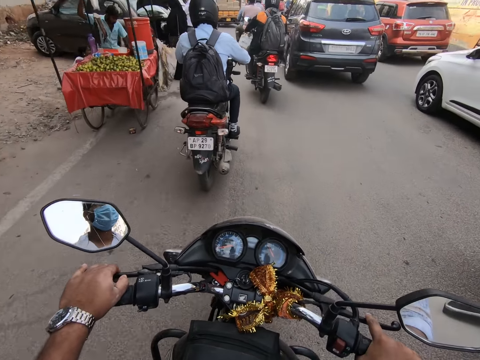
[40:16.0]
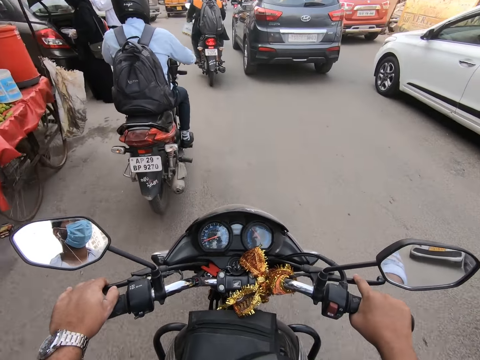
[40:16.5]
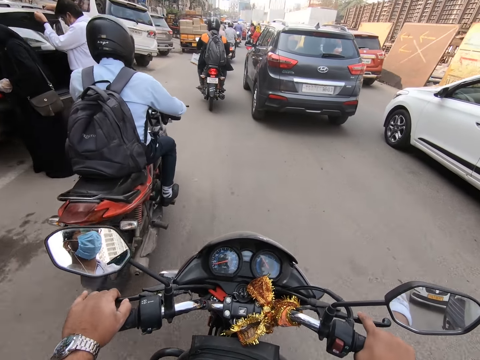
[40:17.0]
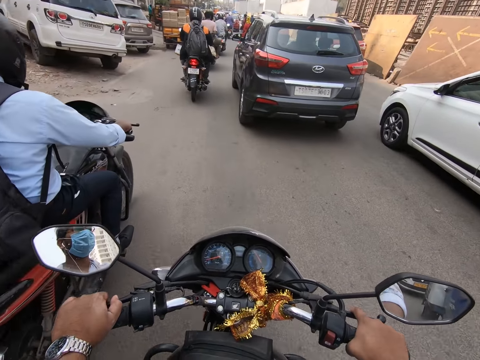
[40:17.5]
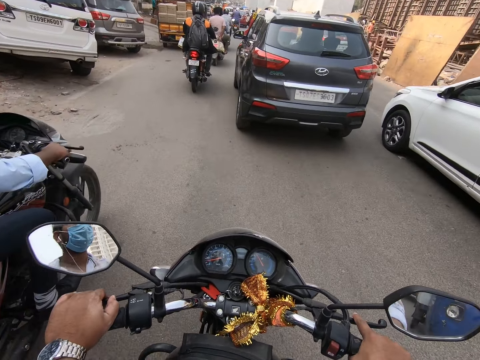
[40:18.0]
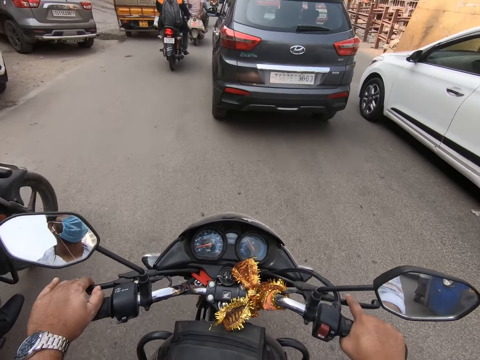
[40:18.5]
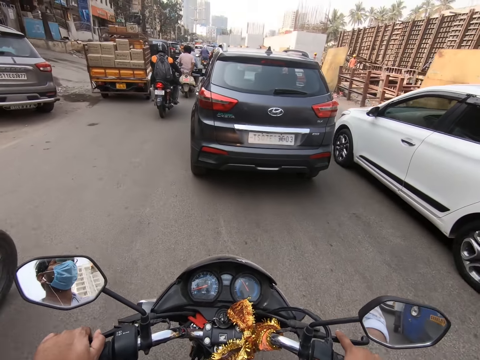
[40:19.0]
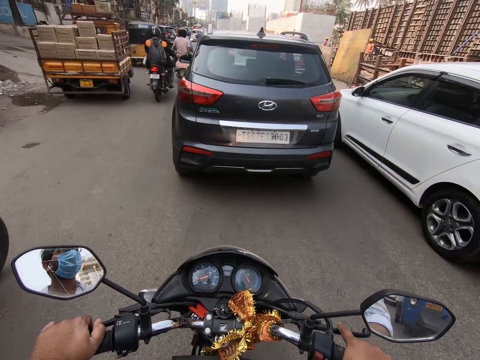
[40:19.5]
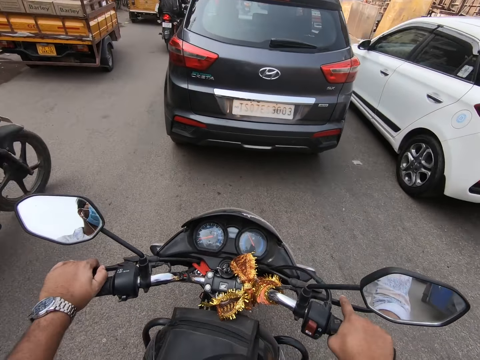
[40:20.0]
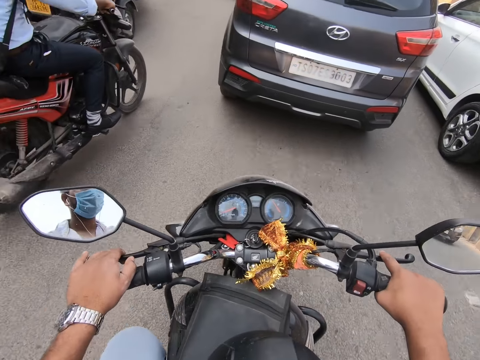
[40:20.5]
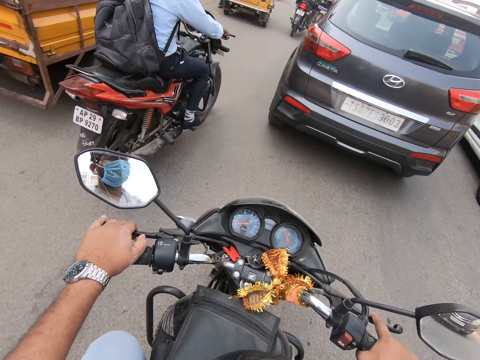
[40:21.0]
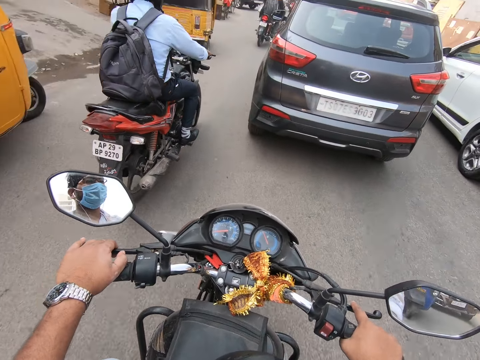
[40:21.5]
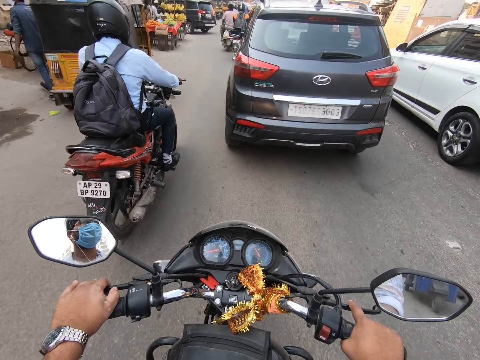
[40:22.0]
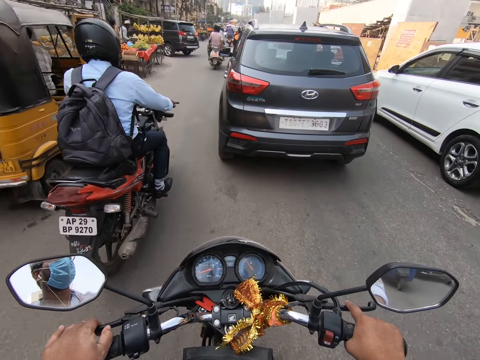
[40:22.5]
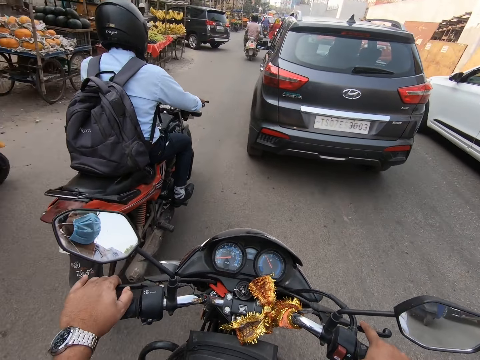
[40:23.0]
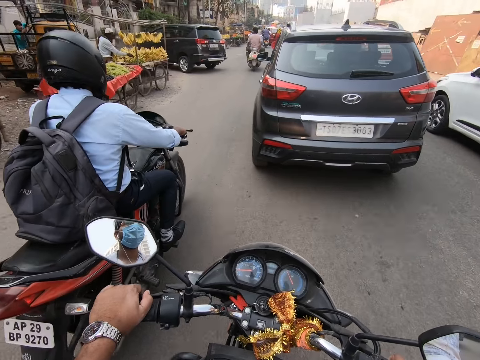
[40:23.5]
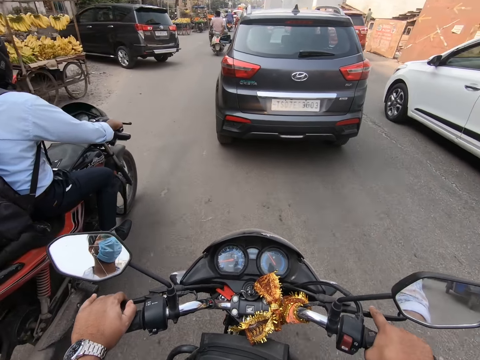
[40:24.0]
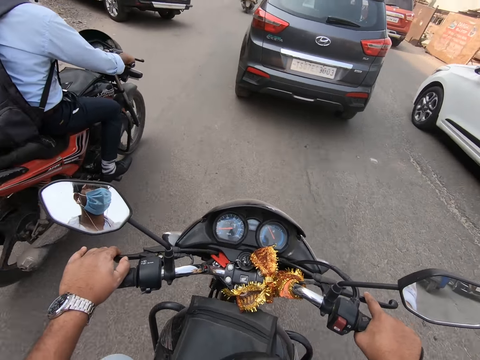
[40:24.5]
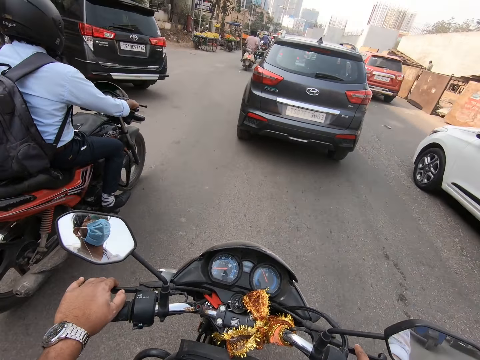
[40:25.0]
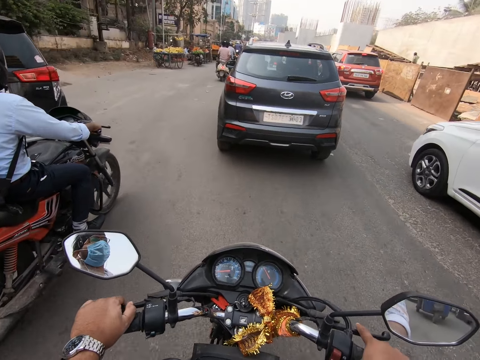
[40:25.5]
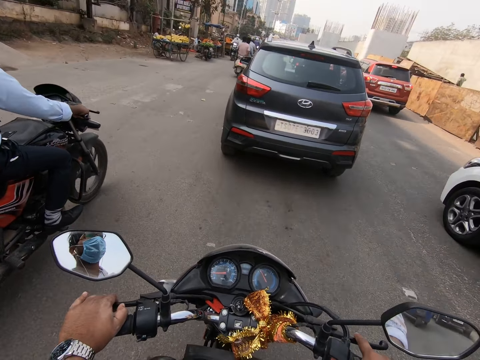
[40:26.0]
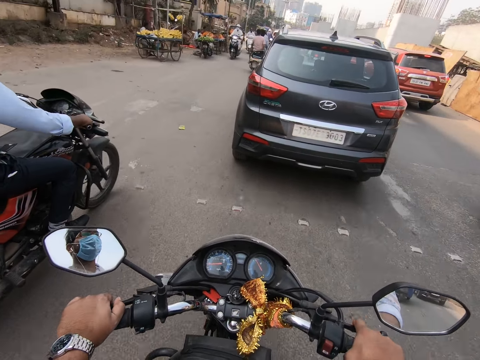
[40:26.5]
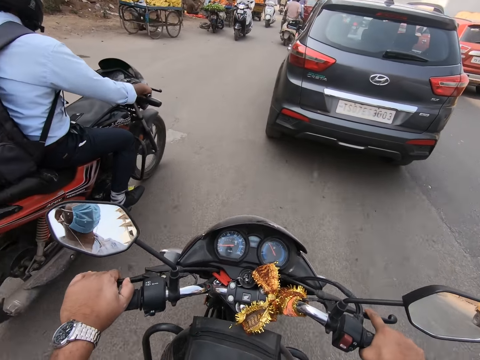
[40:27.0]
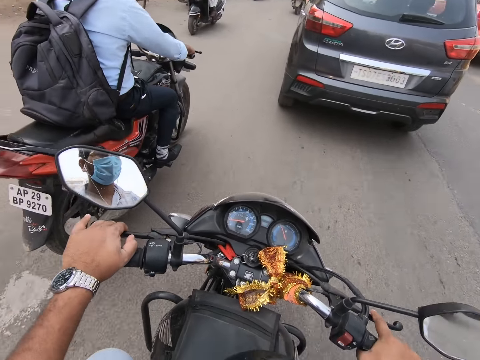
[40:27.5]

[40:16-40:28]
The camera wearer pulls the brake lever of the motorcycle with his right hand. He pulls the clutch lever of the motorcycle with his left hand. He pulls the brake lever of the motorcycle with his right hand. He pulls the clutch lever of the motorcycle with his left hand. He does so again. He pulls the brake lever of the motorcycle with his right hand.

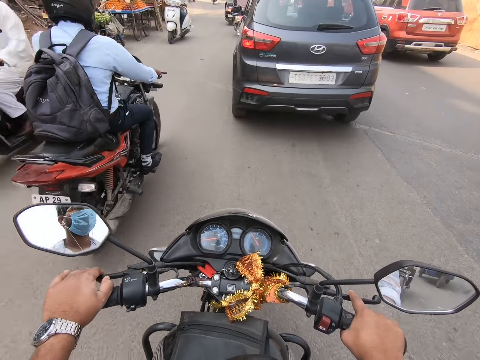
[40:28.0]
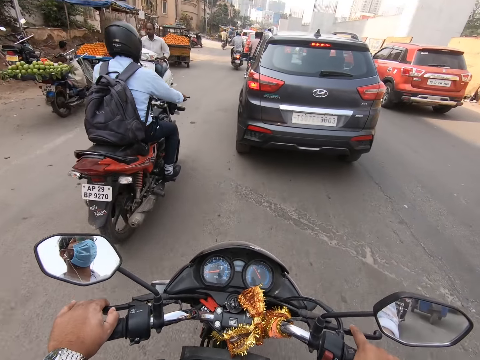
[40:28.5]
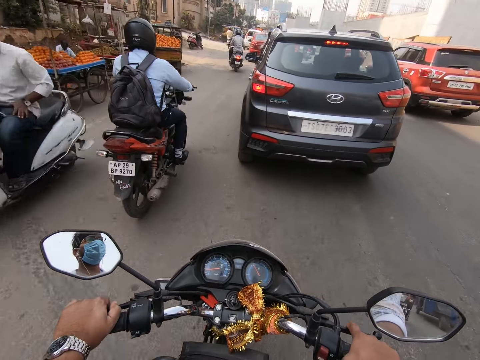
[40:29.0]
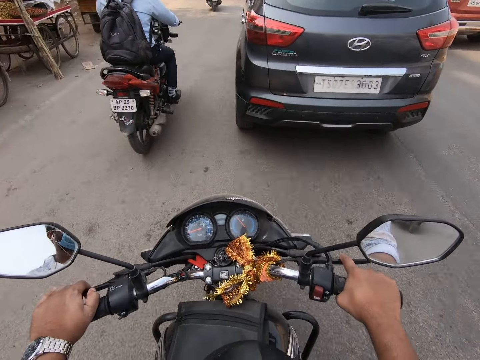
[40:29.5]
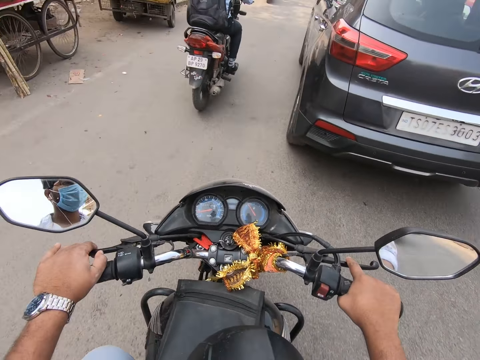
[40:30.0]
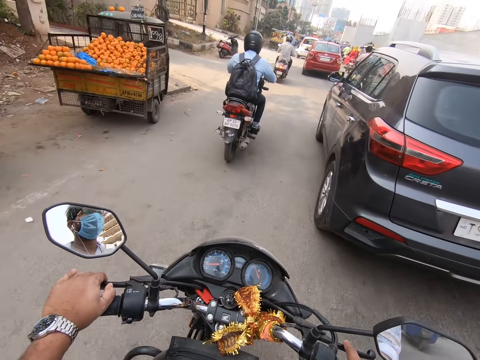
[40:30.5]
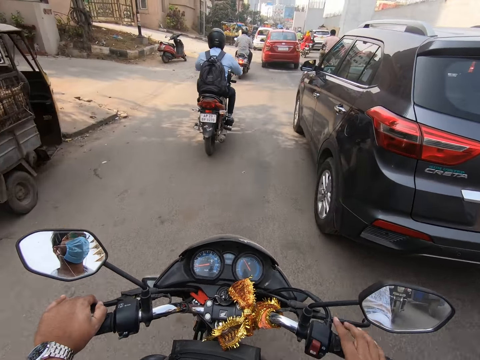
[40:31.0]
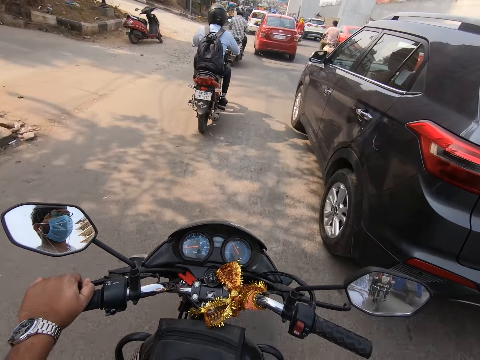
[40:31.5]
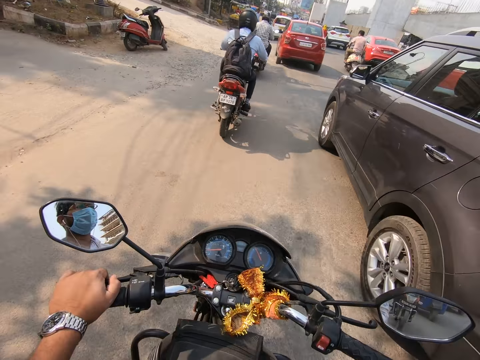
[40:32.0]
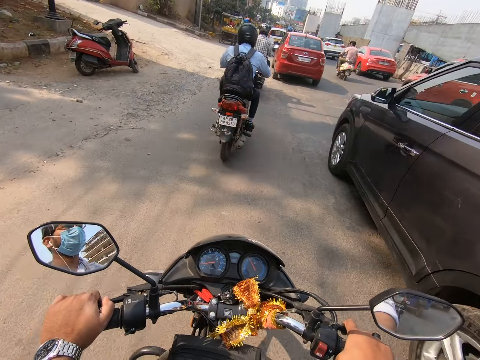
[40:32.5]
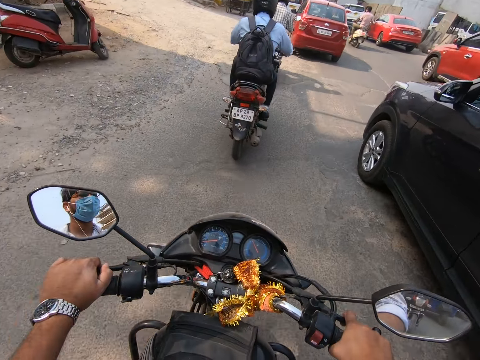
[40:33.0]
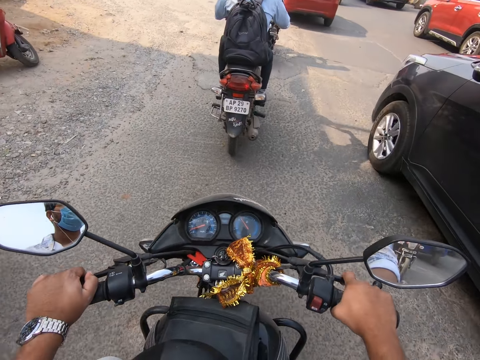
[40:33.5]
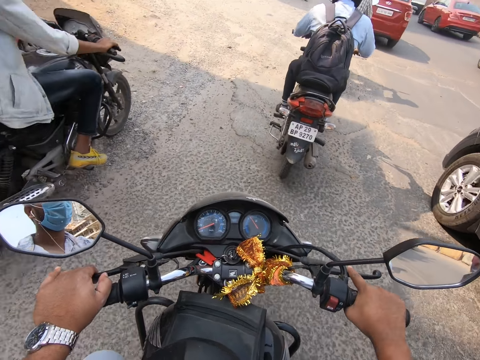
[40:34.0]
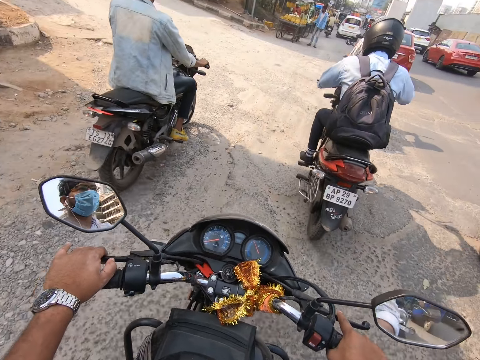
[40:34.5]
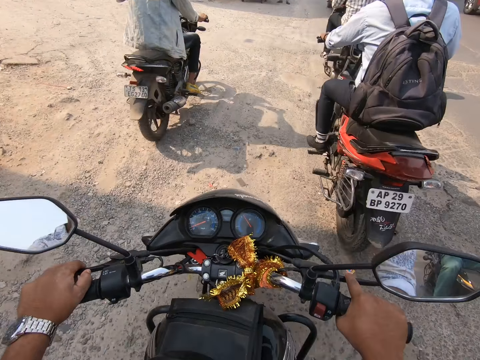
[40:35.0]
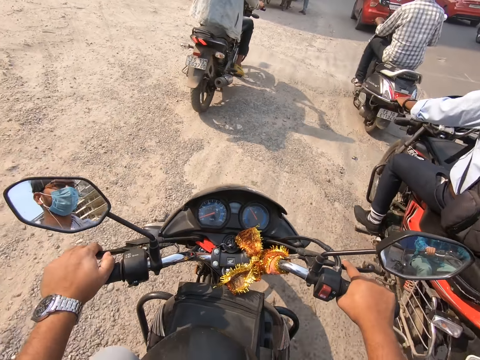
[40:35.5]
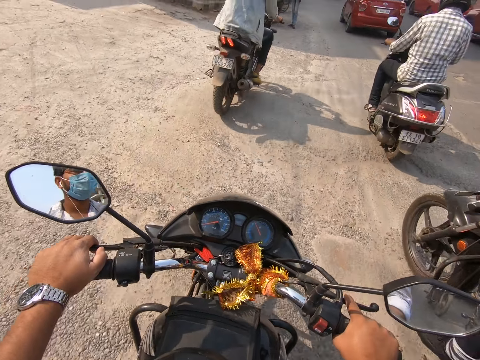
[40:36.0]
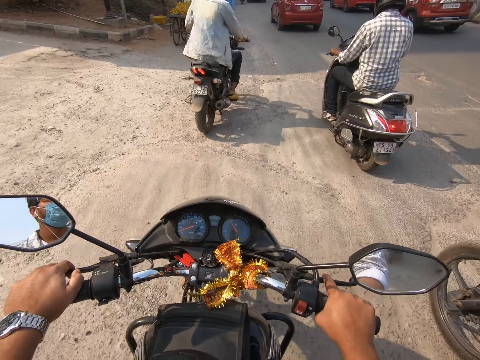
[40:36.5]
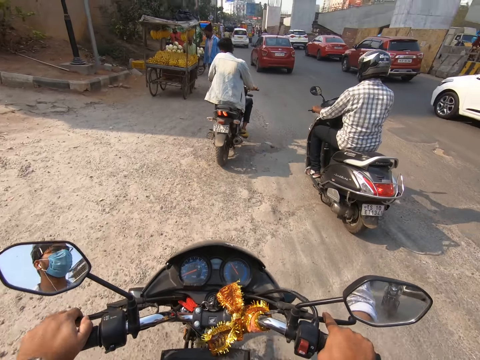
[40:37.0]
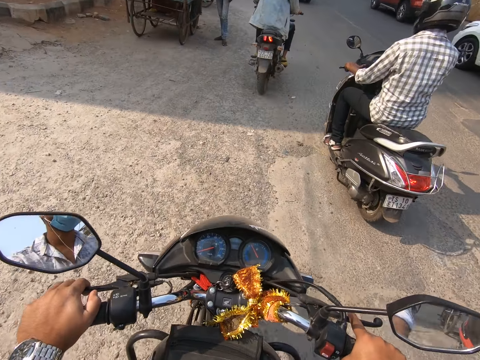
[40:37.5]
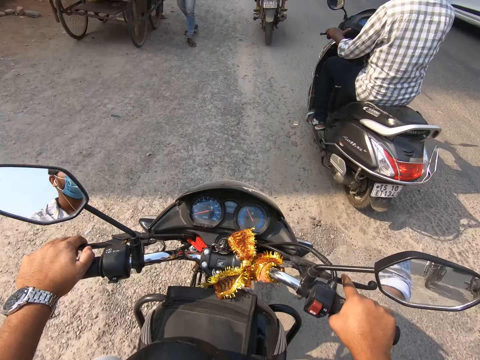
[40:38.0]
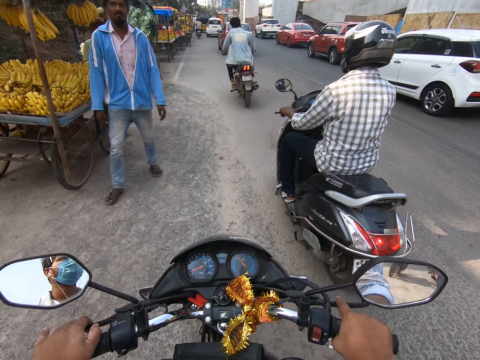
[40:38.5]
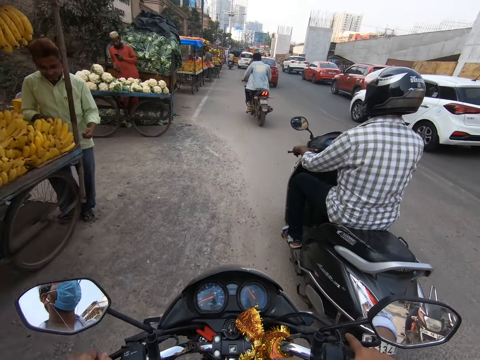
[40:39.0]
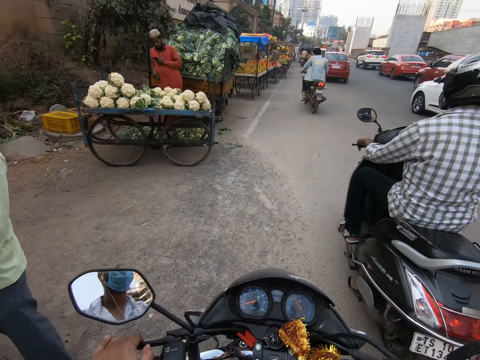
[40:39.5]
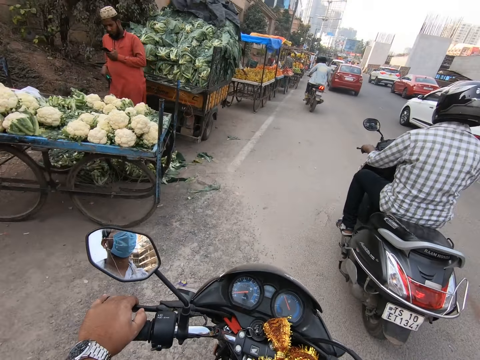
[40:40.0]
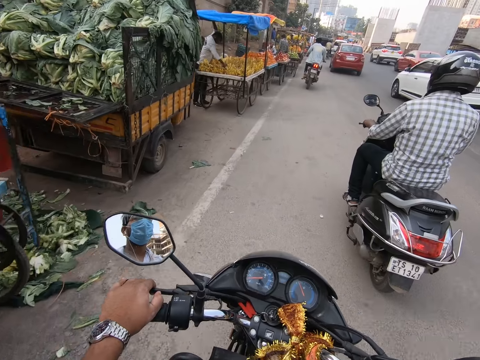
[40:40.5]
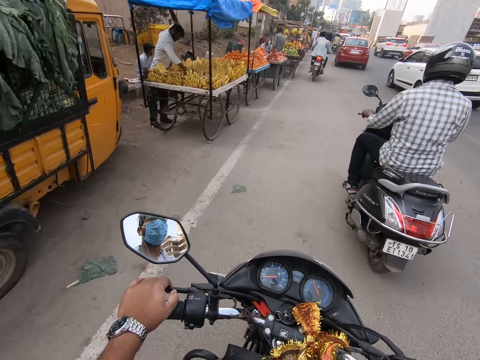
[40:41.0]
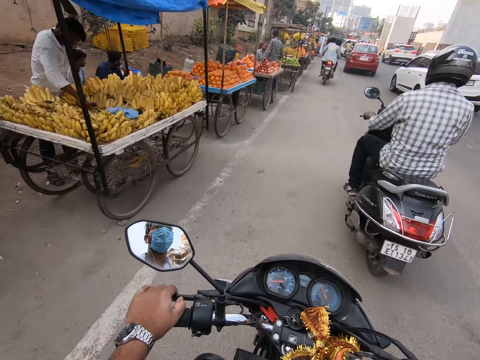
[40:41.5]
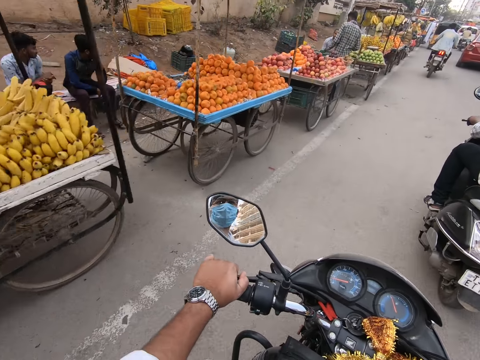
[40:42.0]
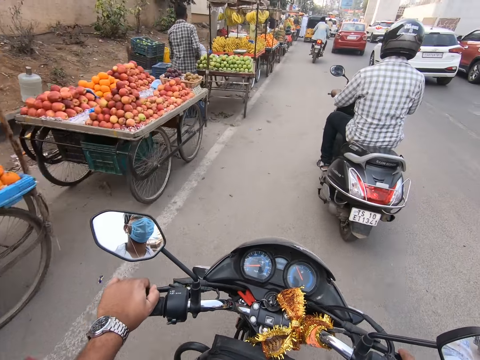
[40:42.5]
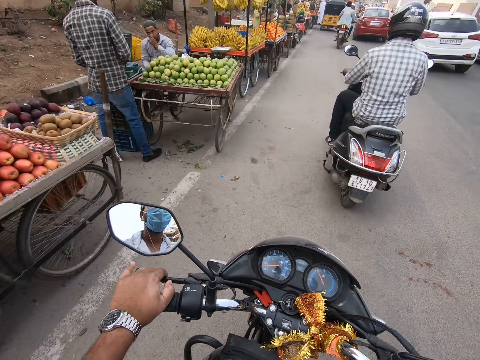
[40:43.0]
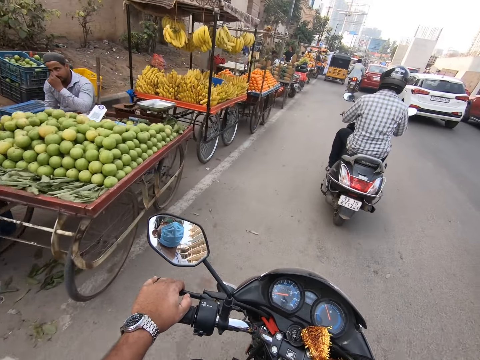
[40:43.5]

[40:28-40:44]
The camera wearer pulls the clutch lever of the motorcycle with his left hand. He pulls the brake lever of the motorcycle with his right hand. A motorcycle rides past the camera wearer. The camera wearer pulls the clutch lever of the motorcycle with his left hand. He rides the motorcycle with his left hand on the handle bar. He removes his right hand from the motorcycle. He rides past a black car. He rides the motorcycle with his hands on the handle bar. He pulls the brake lever of the motorcycle with his right hand. He returns his right hand on the motorcycle. A motorcycle rides past the camera wearer. The camera wearer rides past a motorcycle. A man walks past the camera wearer. The camera wearer pulls the clutch lever of the motorcycle with his left hand.
